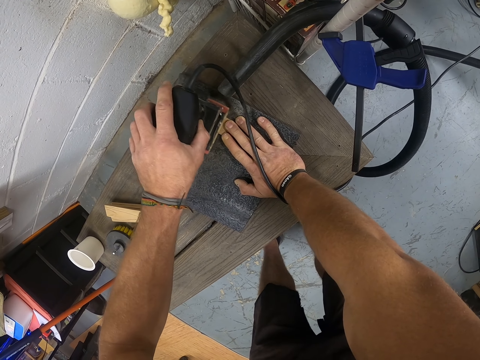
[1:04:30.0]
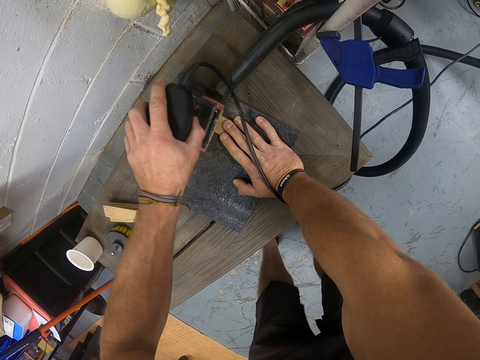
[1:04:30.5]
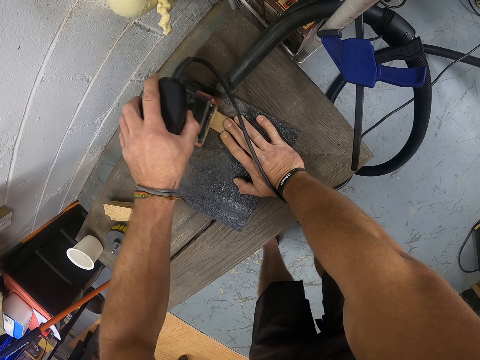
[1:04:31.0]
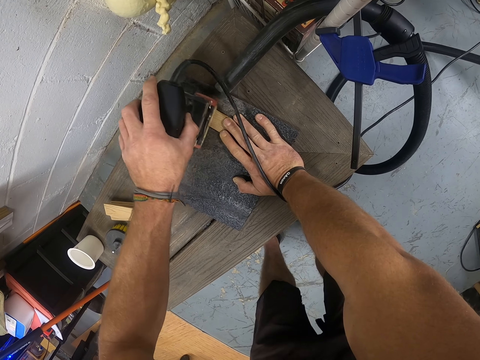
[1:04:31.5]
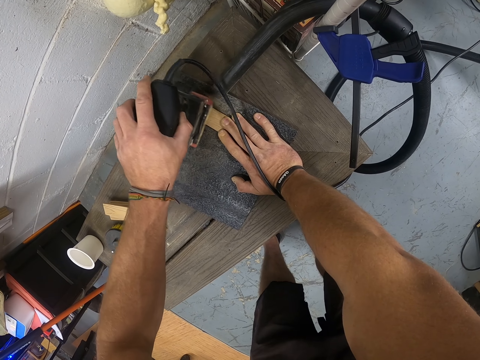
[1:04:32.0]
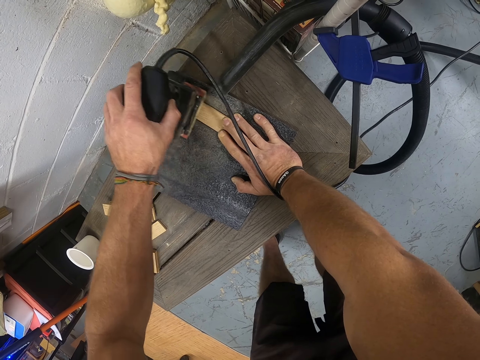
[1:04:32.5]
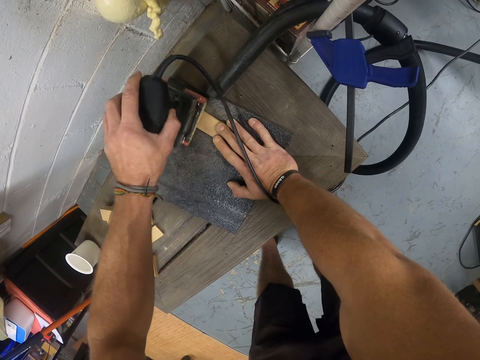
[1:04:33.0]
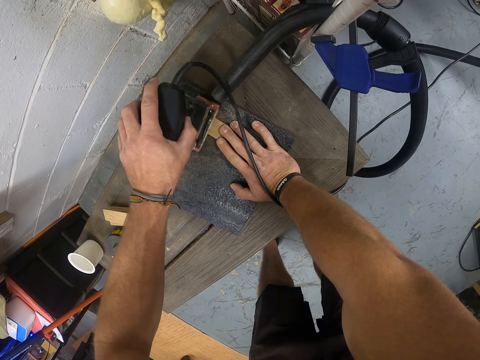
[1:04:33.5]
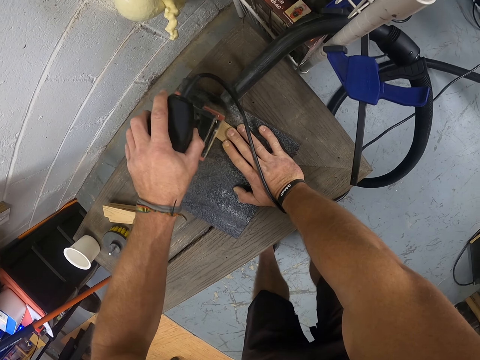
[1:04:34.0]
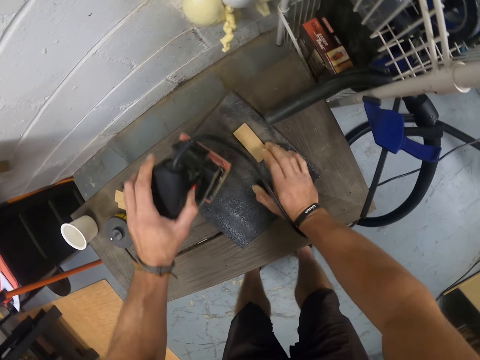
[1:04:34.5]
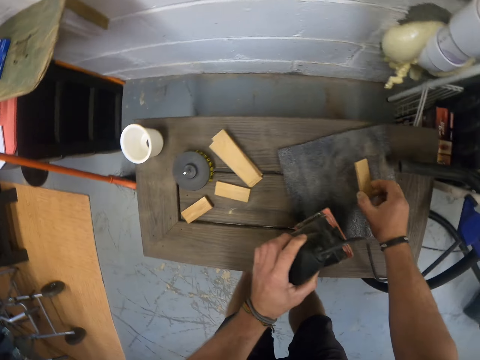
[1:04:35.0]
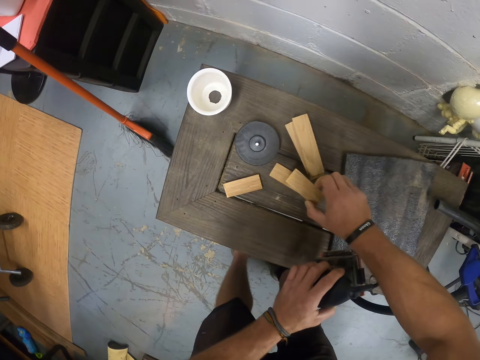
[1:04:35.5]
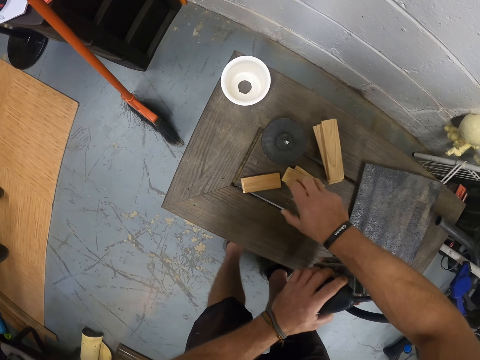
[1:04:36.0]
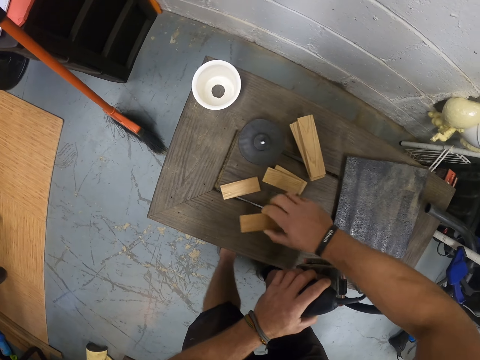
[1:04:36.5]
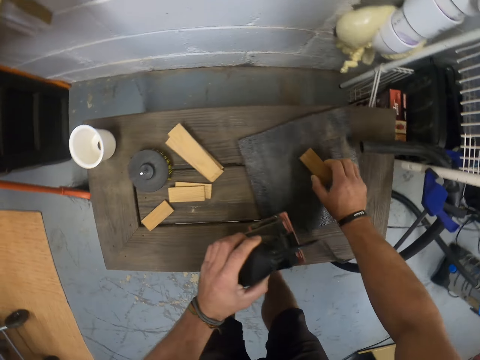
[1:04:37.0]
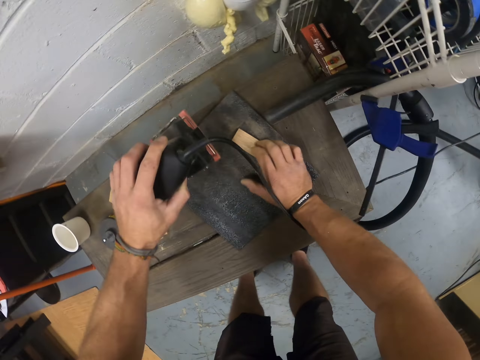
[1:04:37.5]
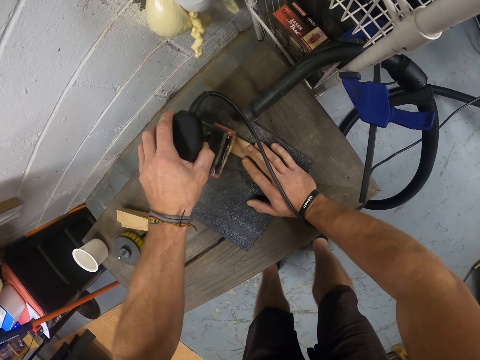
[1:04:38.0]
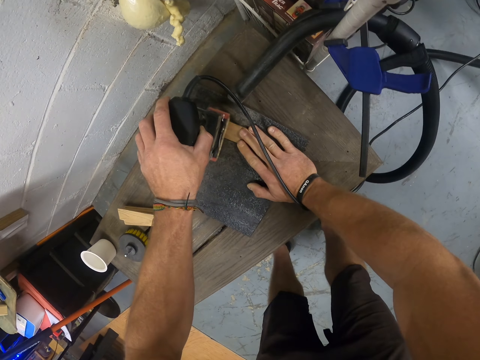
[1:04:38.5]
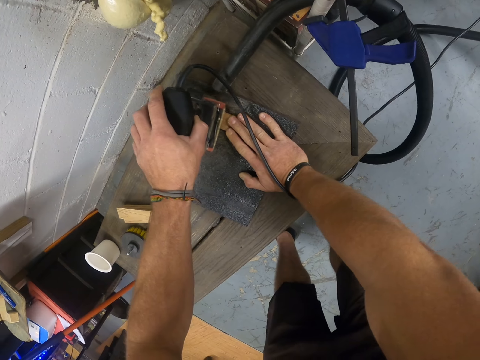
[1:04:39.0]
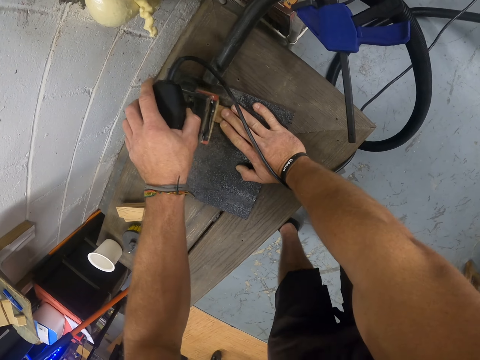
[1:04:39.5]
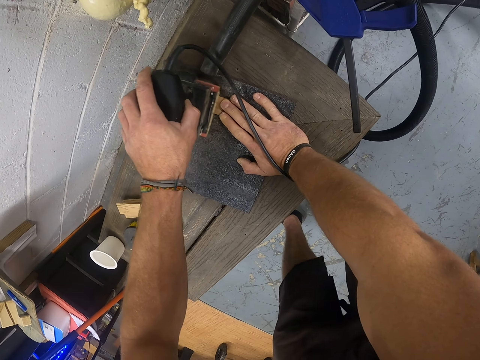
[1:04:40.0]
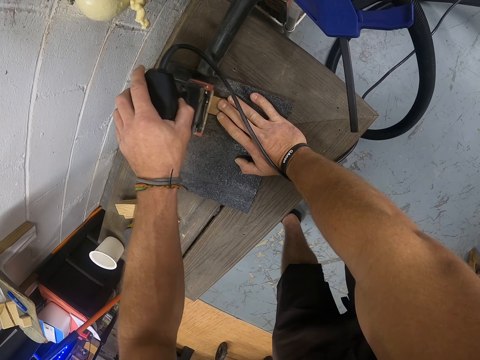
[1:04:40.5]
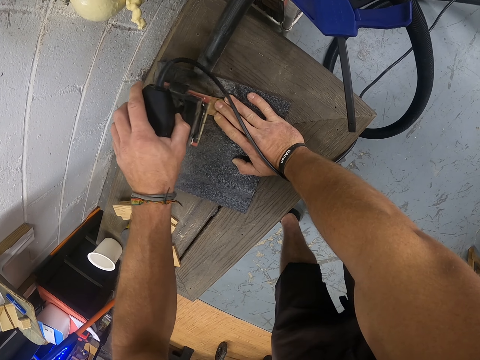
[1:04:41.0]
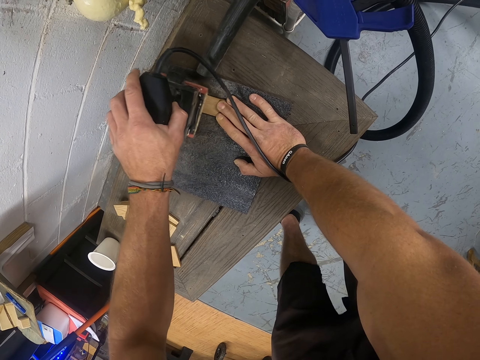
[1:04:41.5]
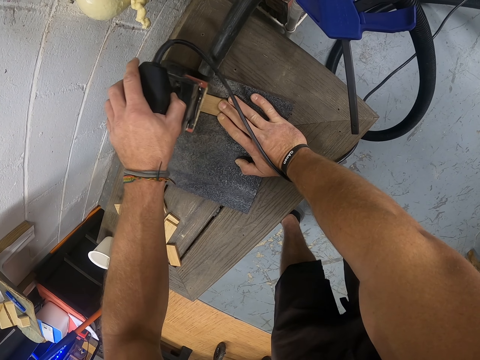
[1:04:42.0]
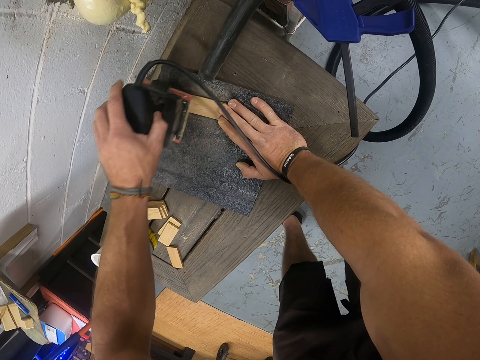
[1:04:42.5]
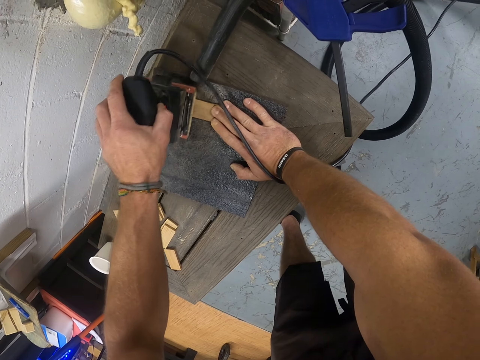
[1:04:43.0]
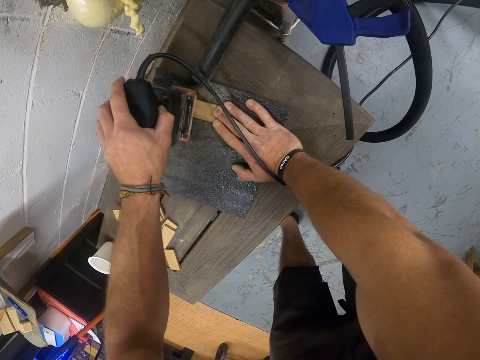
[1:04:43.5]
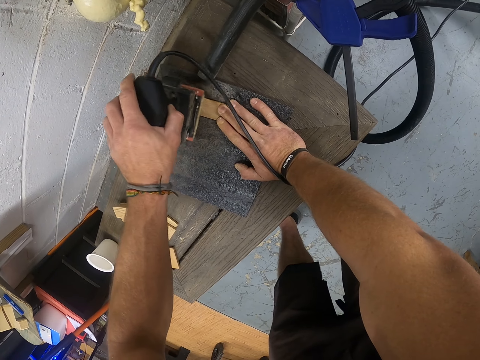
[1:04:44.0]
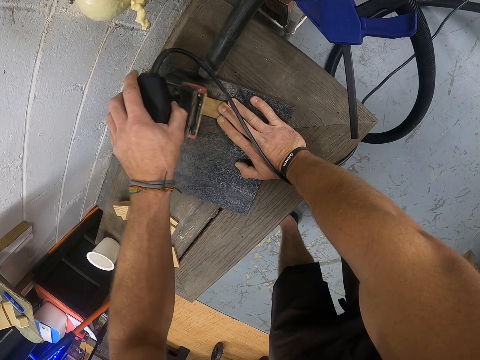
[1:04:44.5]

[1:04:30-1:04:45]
The camera wearer picks up the piece of wood from the table with his right hand. He drops the piece of wood on top of another piece of wood with his right hand. He picks up another piece of wood from a pile of wood with his right hand. He places the piece of wood on the table with his right hand. He smoothens the piece of wood with the palm sander in his left hand.

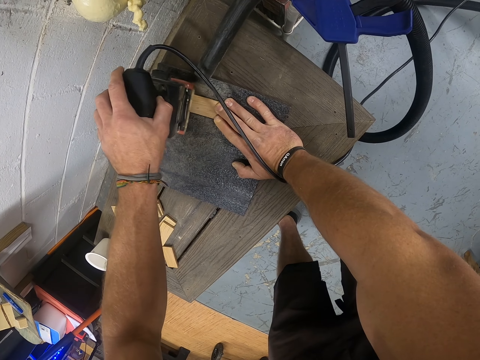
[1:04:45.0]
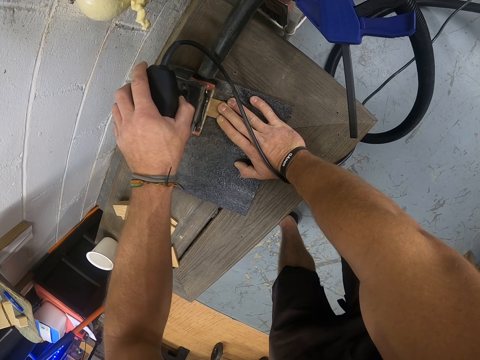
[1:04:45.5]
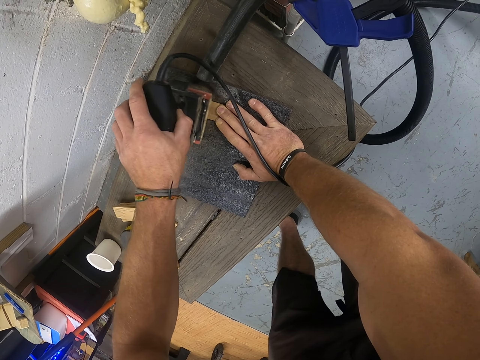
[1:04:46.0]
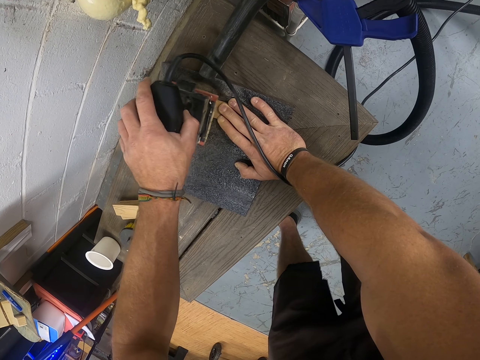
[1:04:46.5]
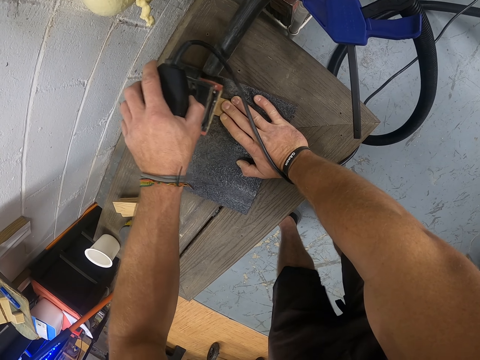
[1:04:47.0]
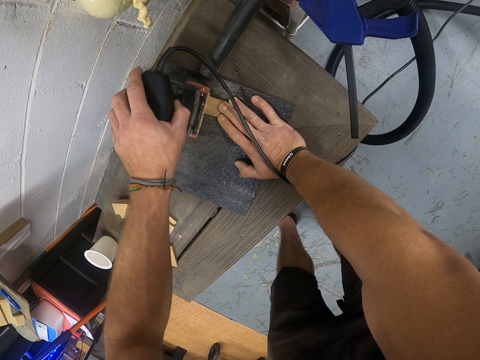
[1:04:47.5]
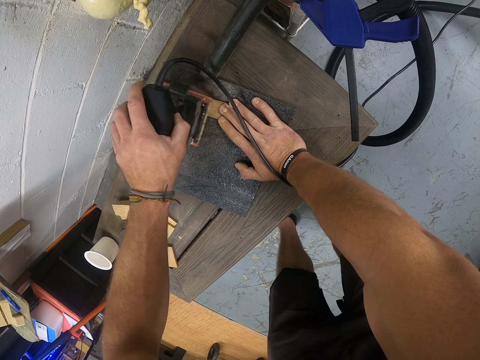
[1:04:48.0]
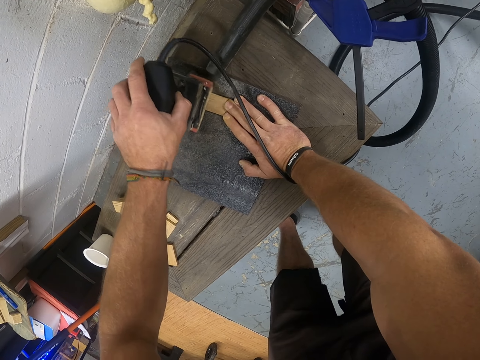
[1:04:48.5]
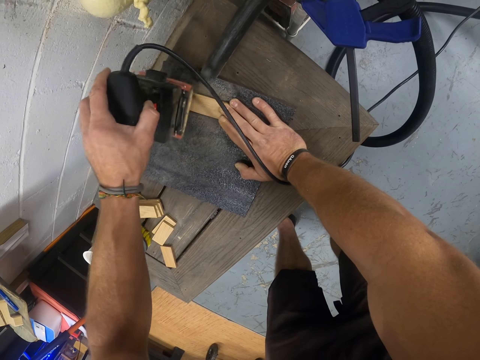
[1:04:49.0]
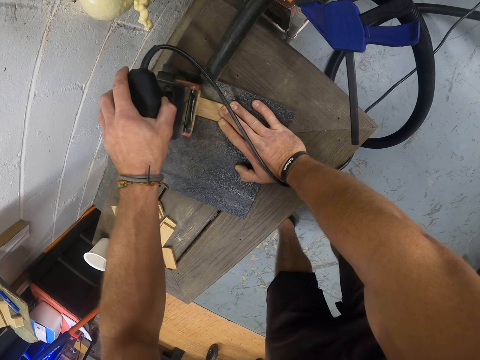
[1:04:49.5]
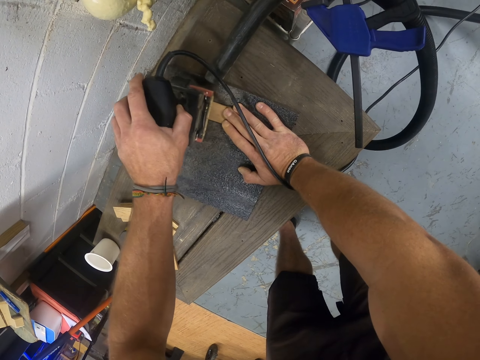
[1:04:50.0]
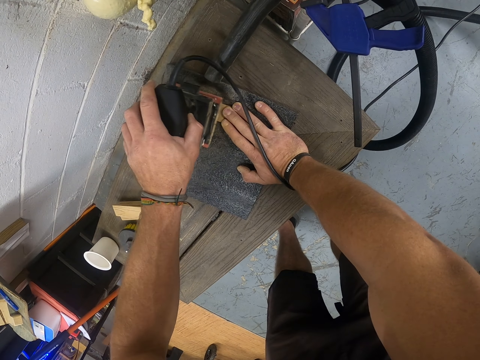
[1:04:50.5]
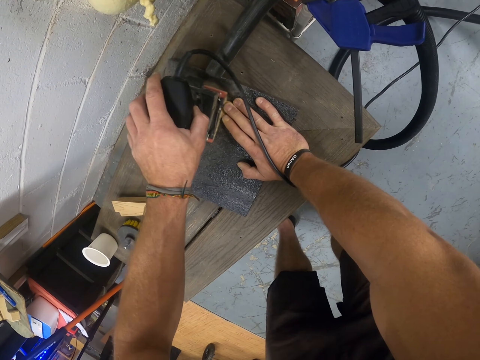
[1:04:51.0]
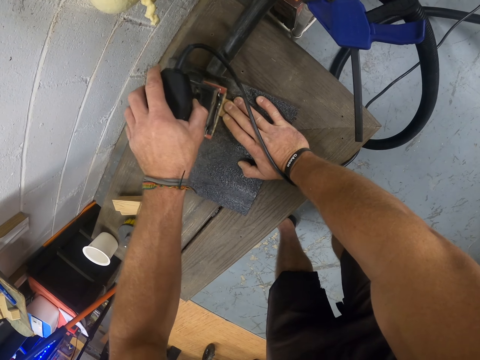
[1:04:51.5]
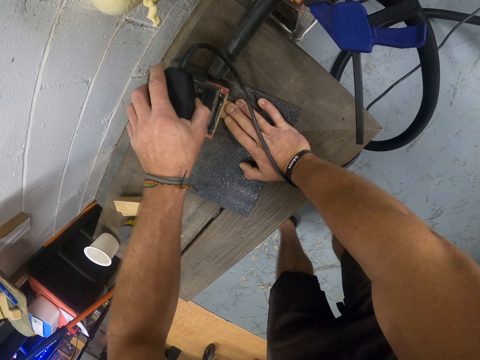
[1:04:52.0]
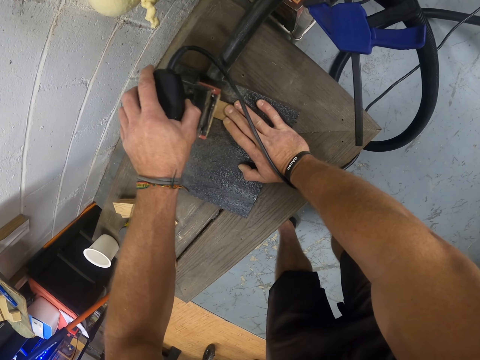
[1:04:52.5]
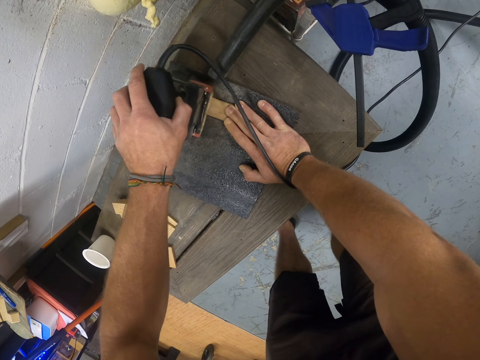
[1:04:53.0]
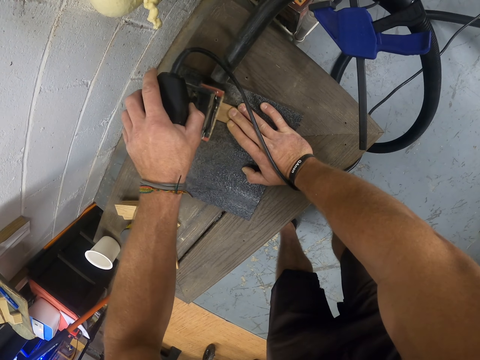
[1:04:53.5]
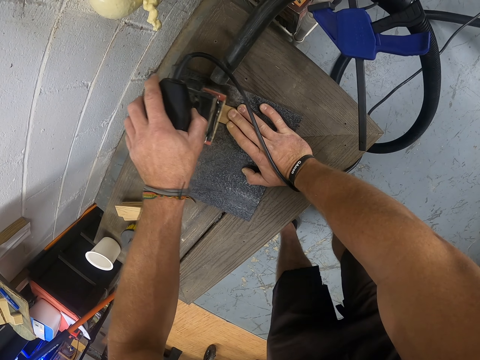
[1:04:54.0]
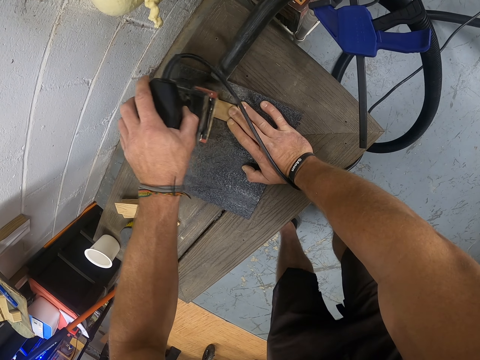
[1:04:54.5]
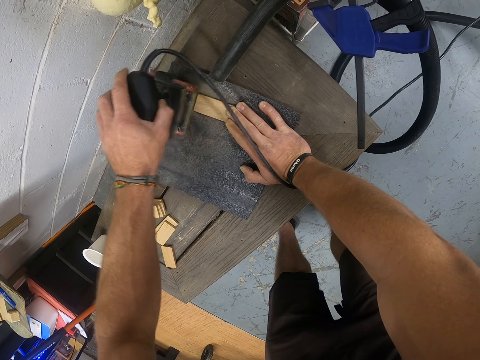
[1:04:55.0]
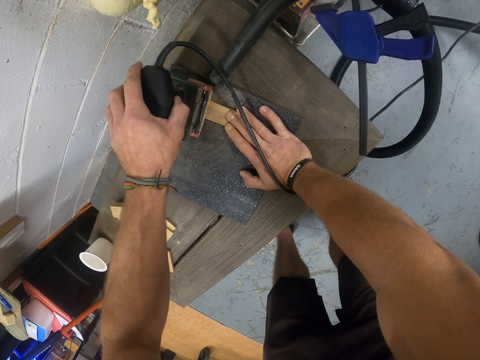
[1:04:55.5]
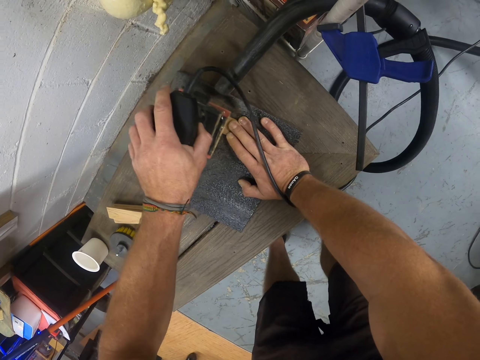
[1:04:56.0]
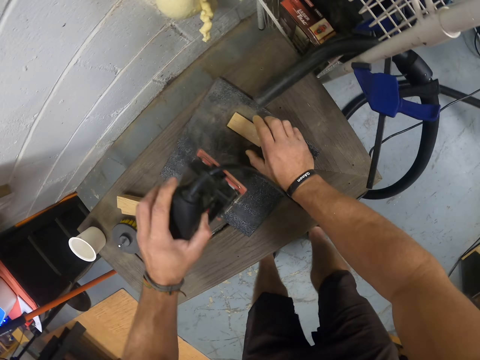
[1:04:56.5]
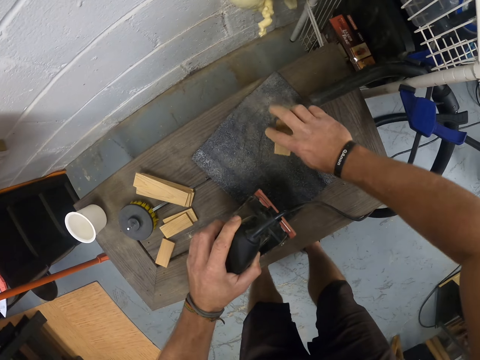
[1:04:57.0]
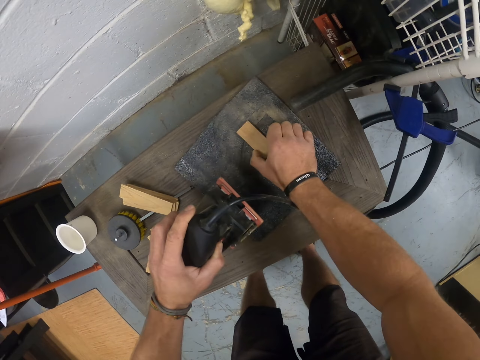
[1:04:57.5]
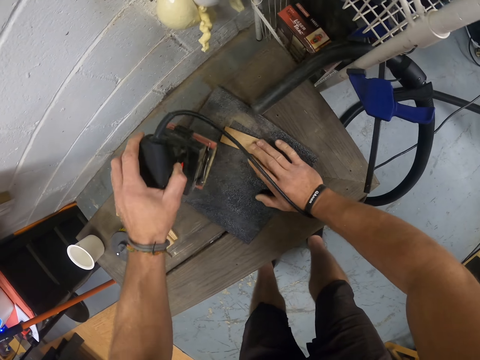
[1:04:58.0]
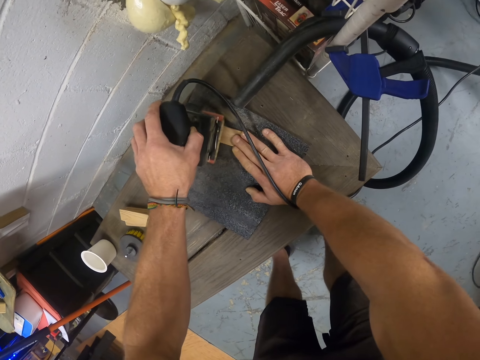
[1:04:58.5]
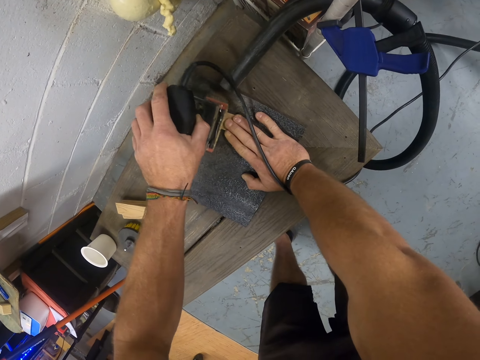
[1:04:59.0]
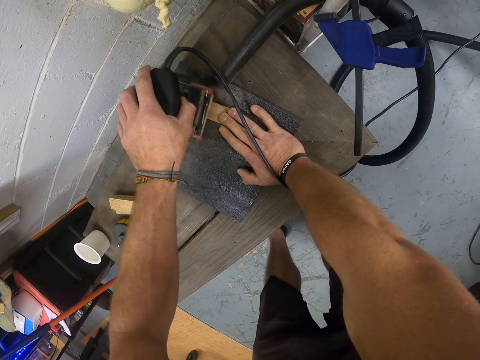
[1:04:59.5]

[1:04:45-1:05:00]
The camera wearer adjusts the wood on the table with his right hand. He turns the piece of wood. He smoothens the piece of wood with the palm sander in his left hand.
